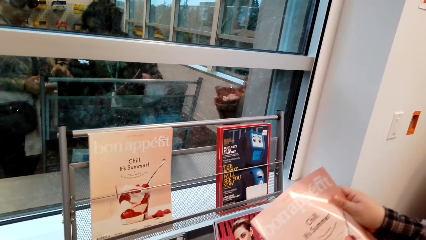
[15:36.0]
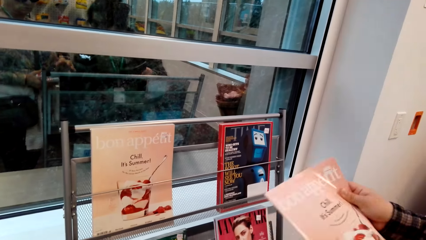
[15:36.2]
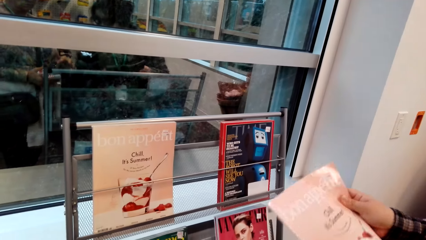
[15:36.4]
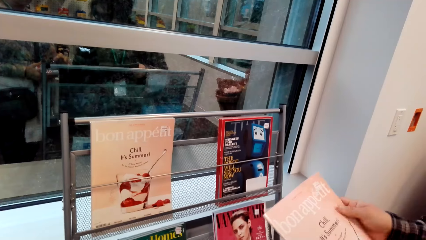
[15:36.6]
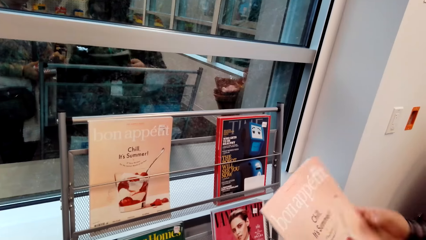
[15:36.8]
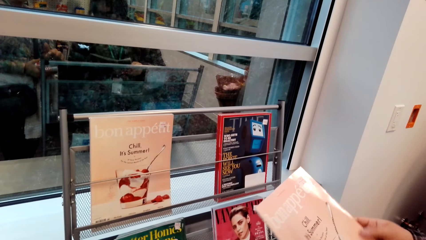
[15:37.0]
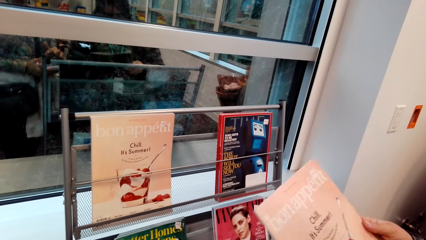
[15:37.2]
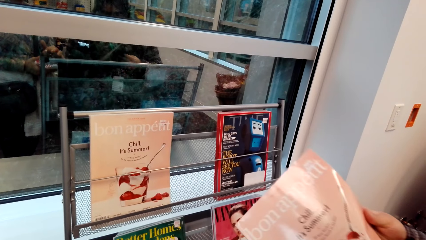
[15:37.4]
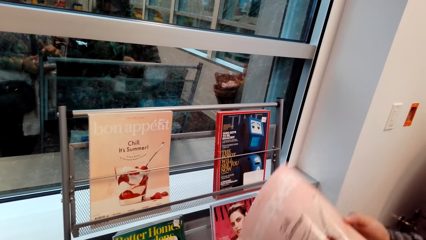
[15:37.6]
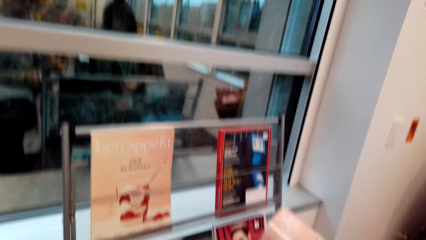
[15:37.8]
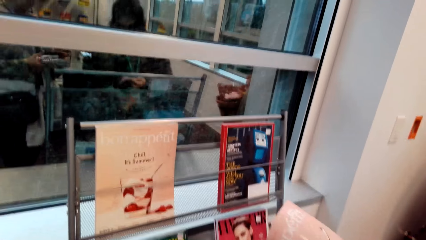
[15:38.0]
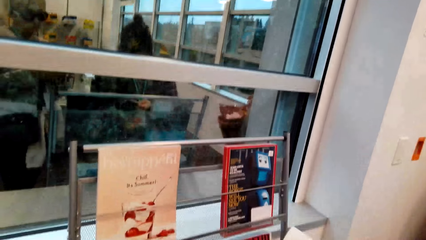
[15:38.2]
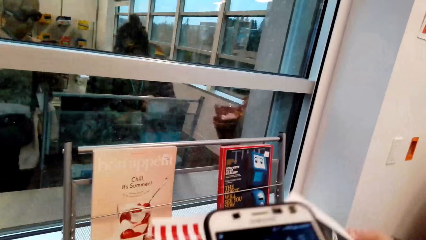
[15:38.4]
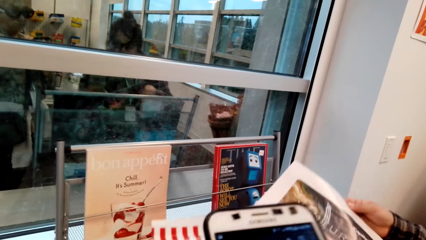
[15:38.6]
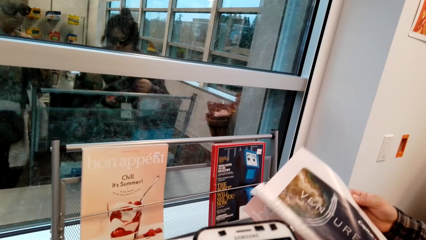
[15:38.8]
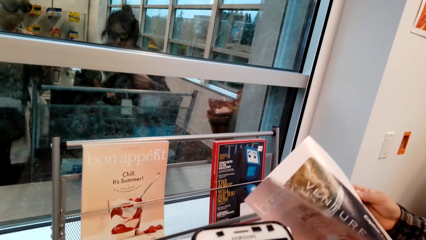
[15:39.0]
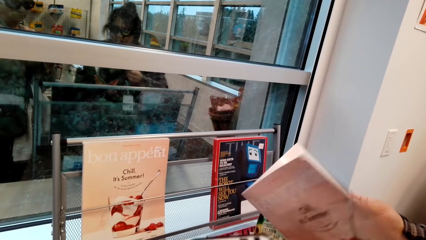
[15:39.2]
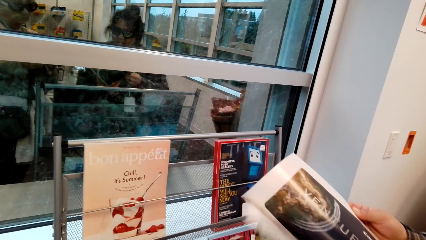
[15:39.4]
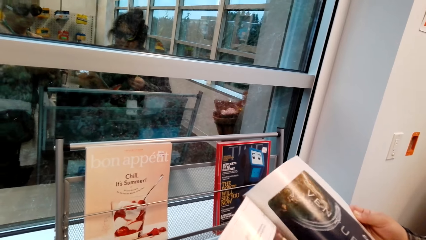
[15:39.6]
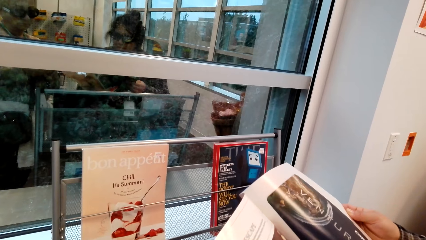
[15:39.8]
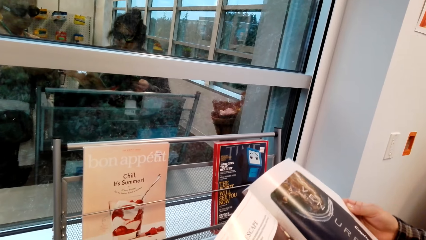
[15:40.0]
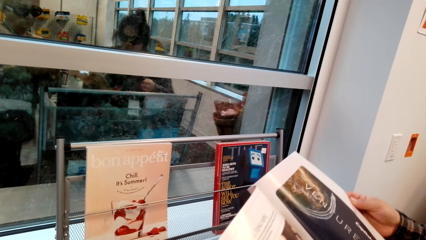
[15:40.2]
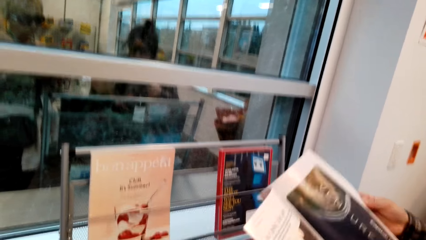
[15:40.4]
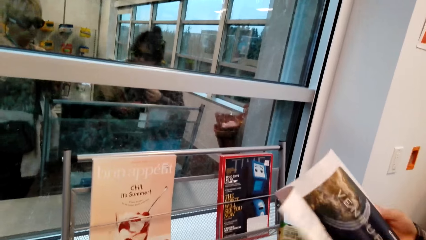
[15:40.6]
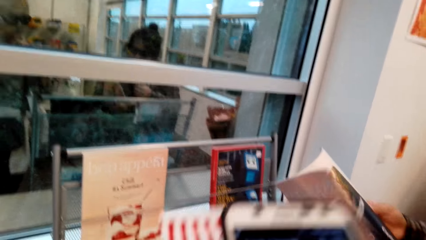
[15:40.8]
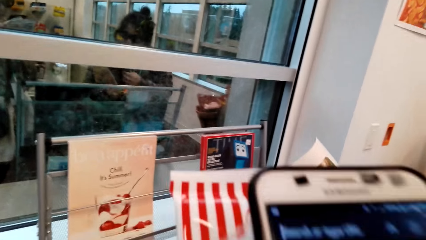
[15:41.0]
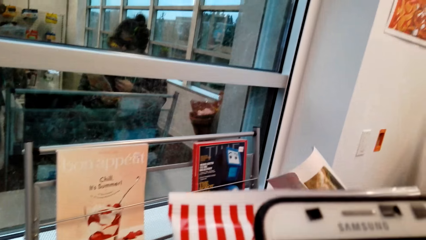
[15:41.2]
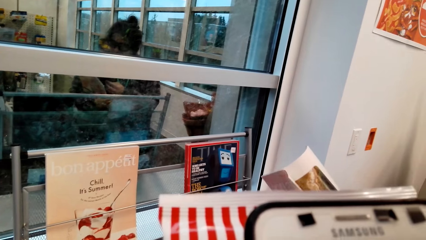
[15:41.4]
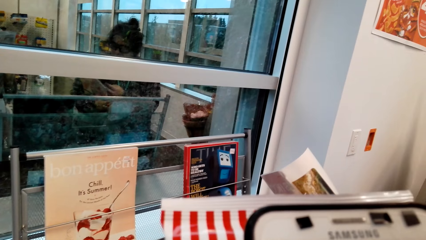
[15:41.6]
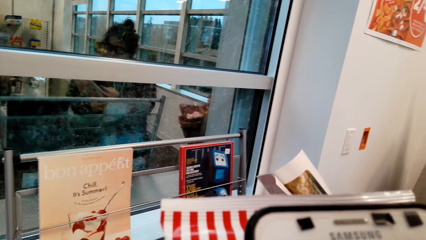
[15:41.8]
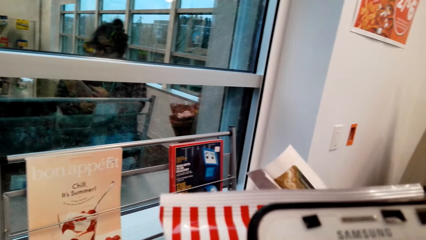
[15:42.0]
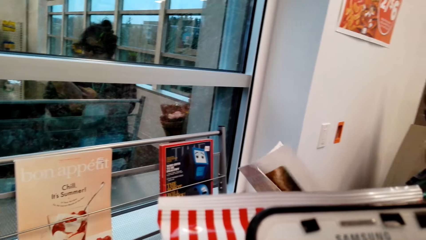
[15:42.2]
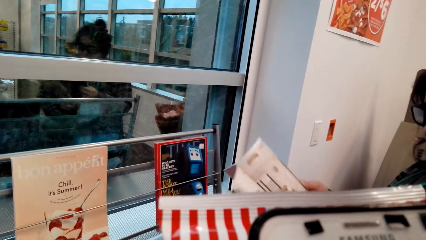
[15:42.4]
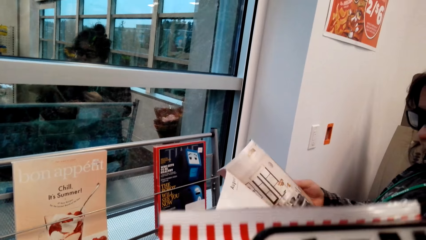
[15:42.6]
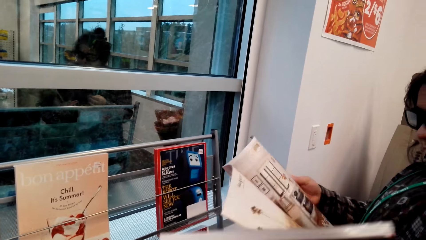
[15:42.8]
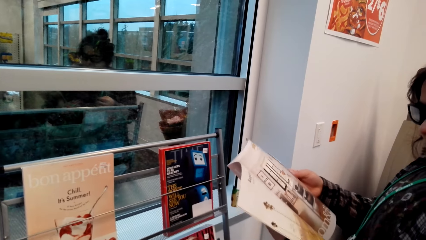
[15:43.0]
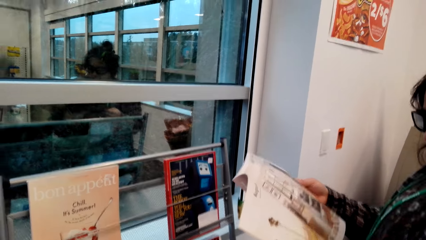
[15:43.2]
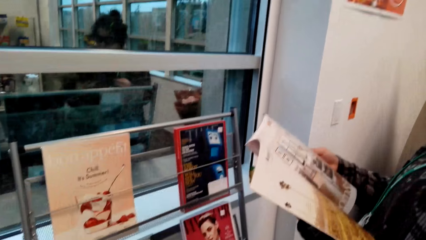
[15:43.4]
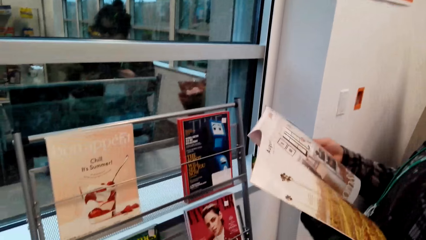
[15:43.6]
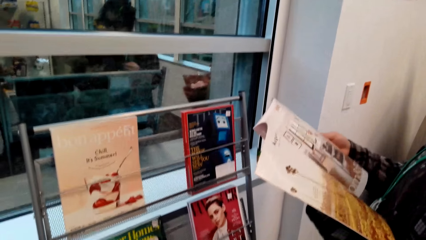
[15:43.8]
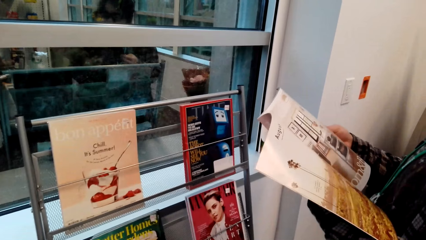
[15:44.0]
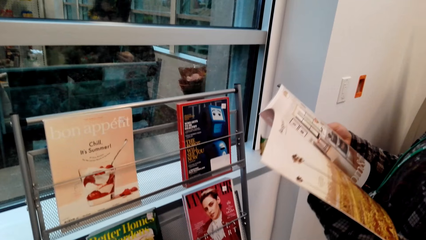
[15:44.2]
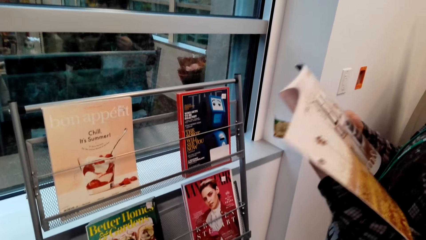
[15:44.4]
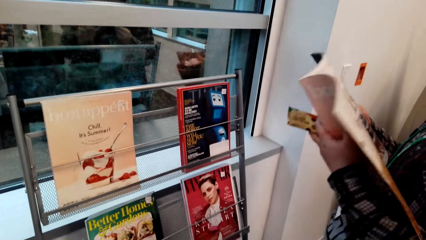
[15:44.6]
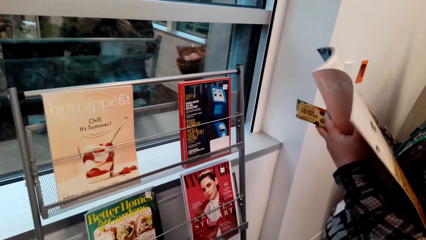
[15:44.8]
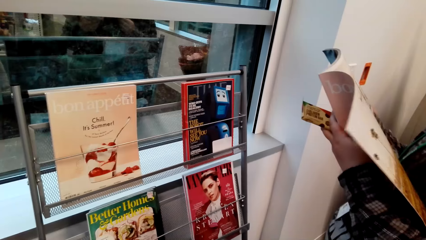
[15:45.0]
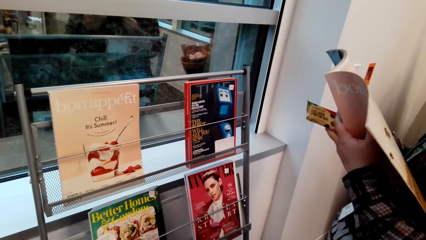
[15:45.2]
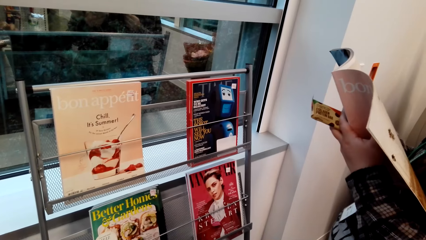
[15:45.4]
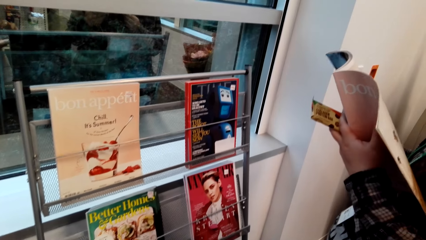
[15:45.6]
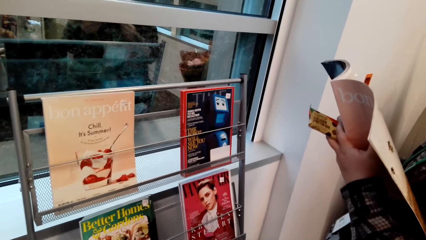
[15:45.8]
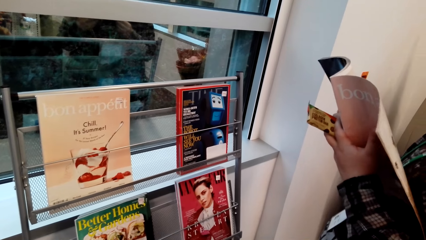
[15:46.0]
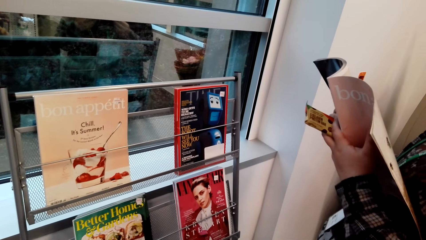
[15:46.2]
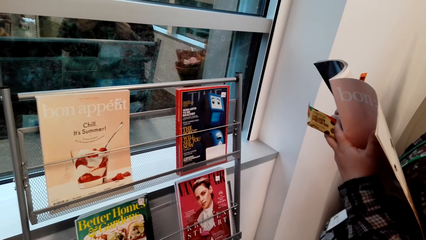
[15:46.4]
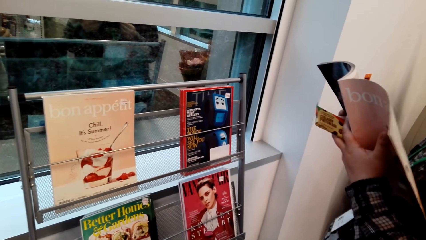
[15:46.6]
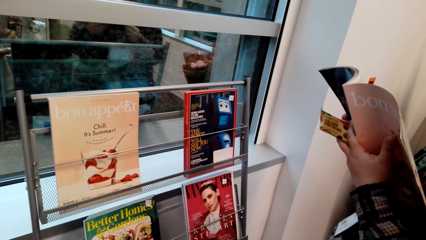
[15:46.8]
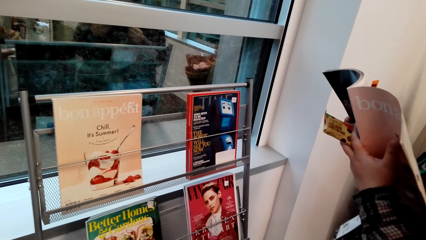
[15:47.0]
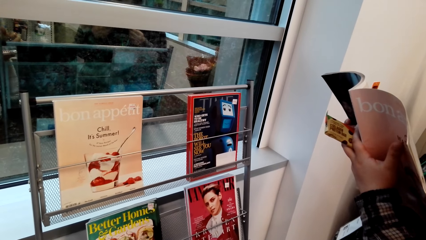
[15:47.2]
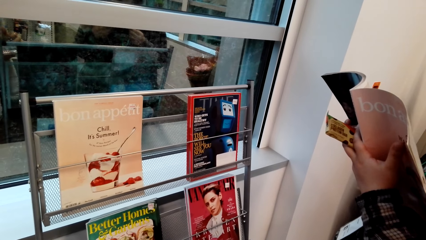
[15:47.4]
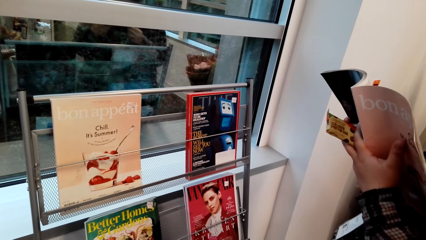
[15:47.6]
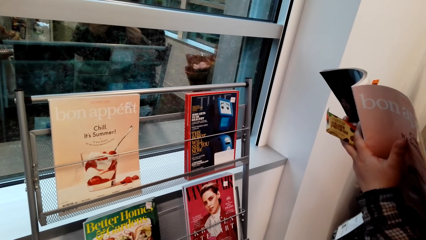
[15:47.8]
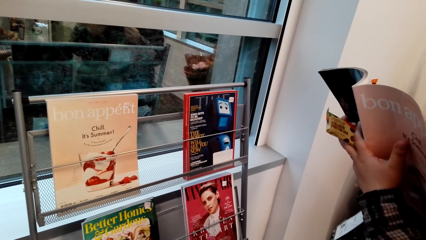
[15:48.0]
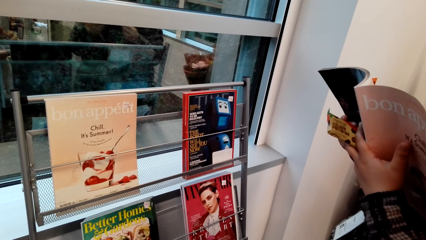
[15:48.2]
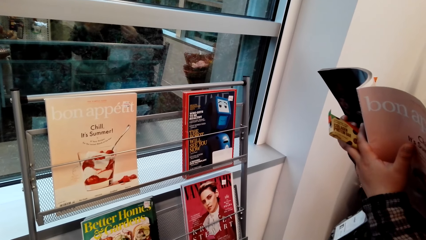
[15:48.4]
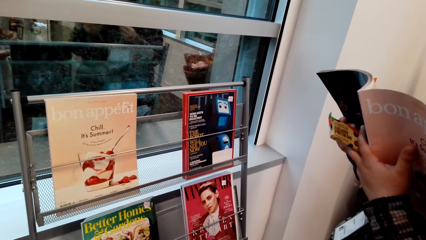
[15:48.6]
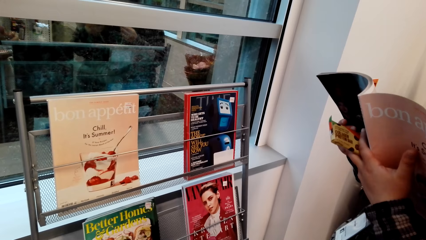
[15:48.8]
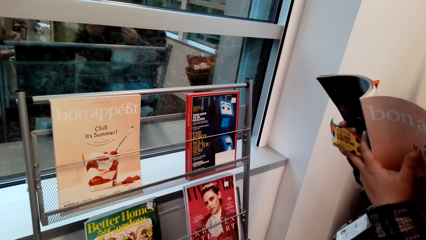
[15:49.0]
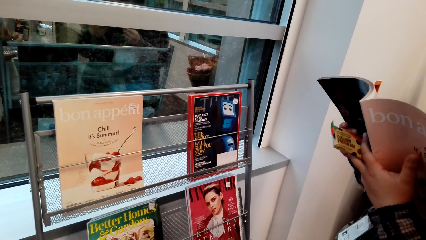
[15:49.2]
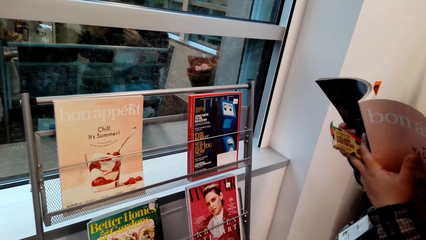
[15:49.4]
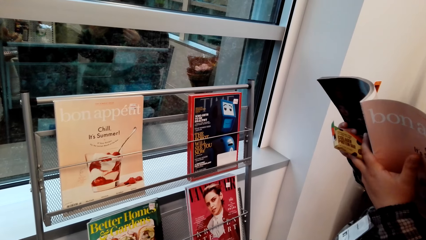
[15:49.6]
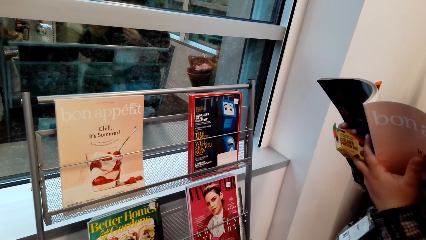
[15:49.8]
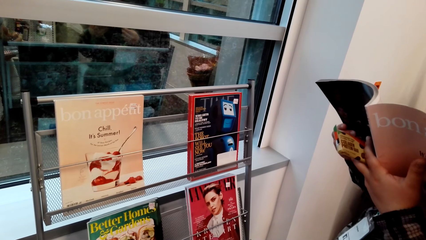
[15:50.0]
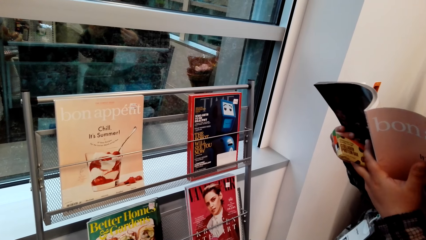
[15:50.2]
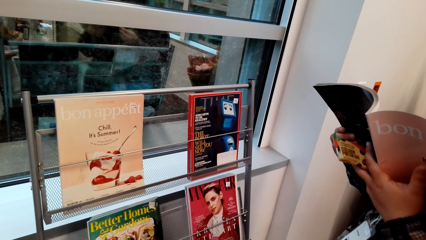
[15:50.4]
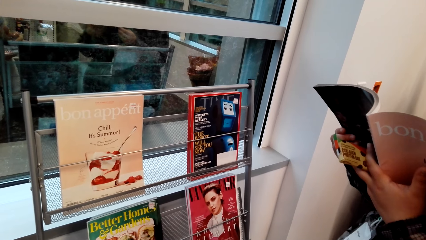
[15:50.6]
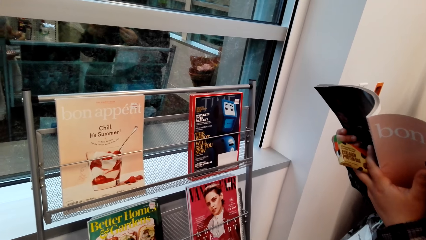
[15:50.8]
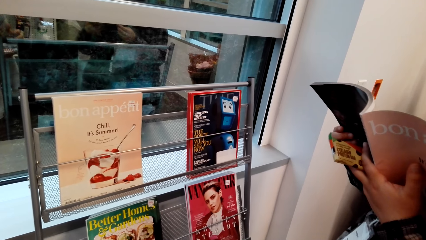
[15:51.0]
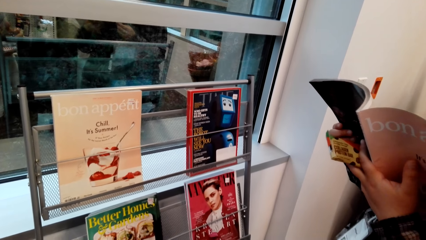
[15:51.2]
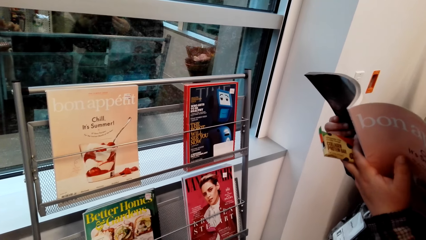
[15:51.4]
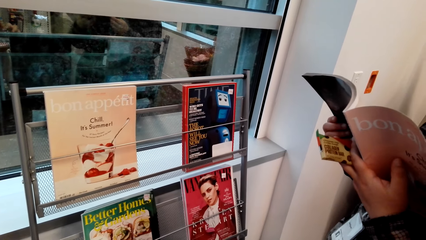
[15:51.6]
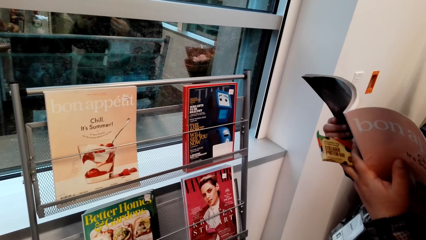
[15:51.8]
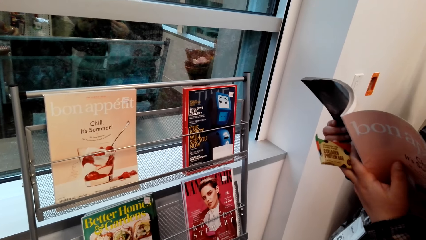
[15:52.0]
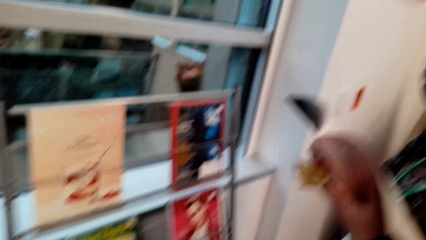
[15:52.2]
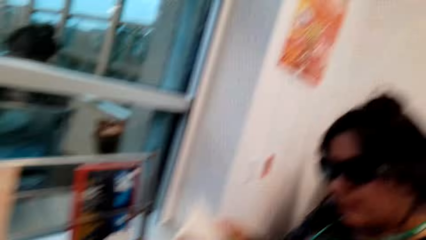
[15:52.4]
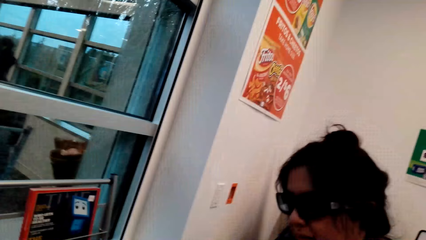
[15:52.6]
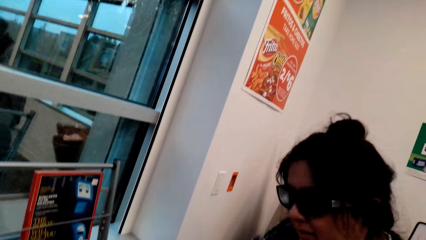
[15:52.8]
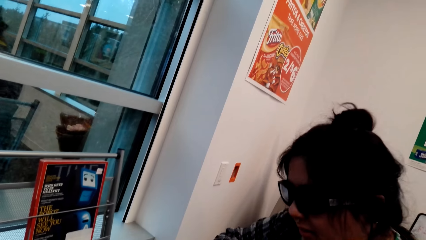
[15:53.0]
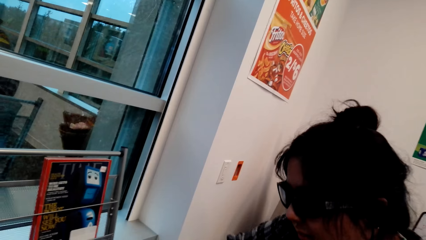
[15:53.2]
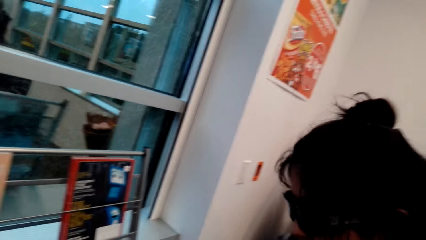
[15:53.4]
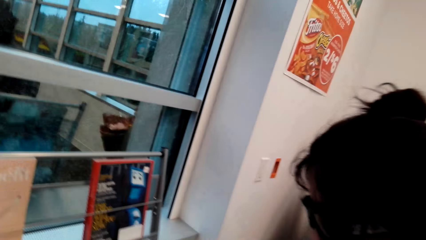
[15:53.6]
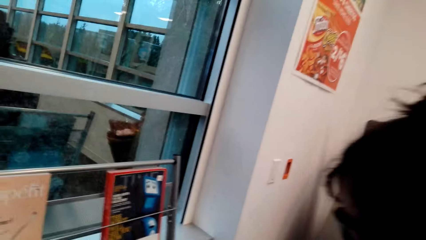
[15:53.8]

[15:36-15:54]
A lady opens the book pages. The camera wearer looks at the phone. The lady reads the book in her hands.
